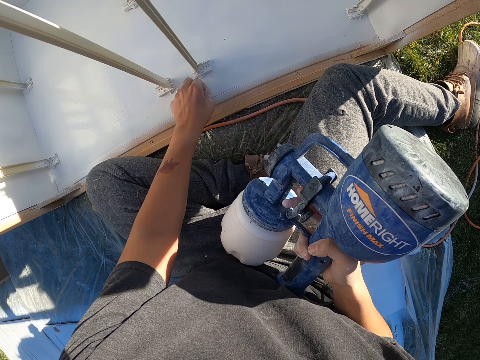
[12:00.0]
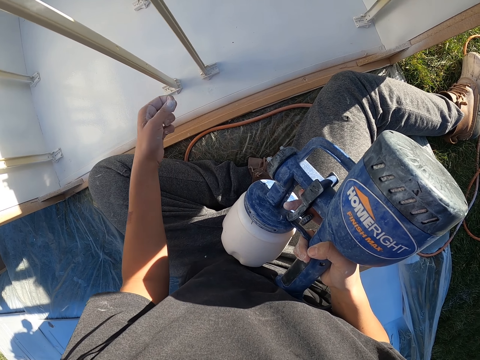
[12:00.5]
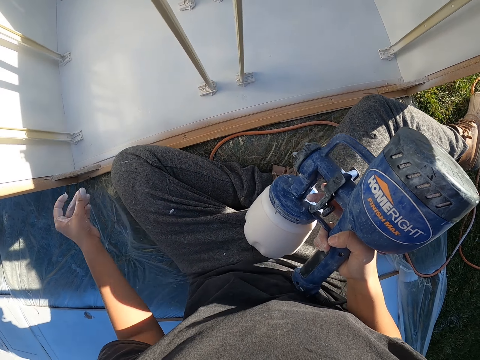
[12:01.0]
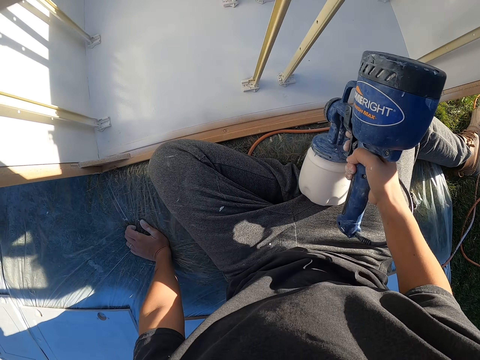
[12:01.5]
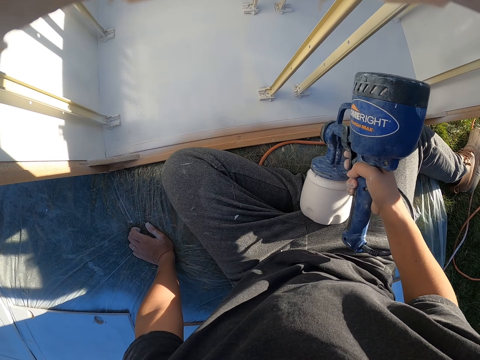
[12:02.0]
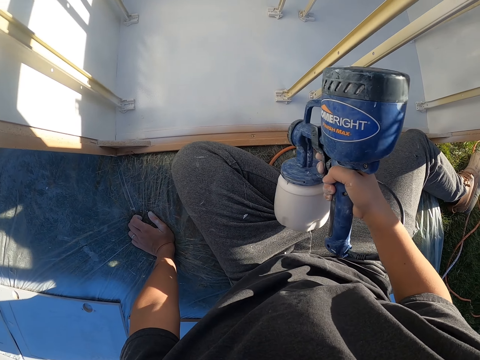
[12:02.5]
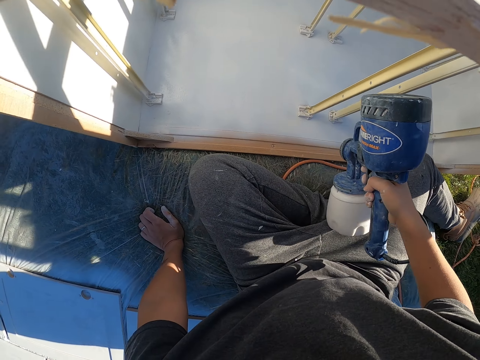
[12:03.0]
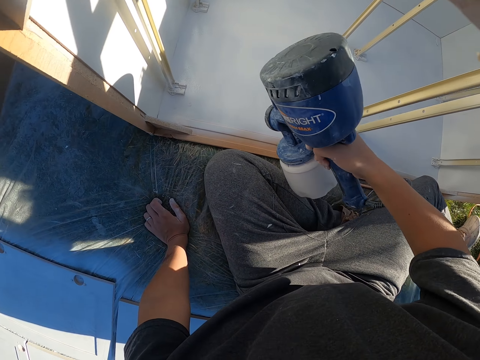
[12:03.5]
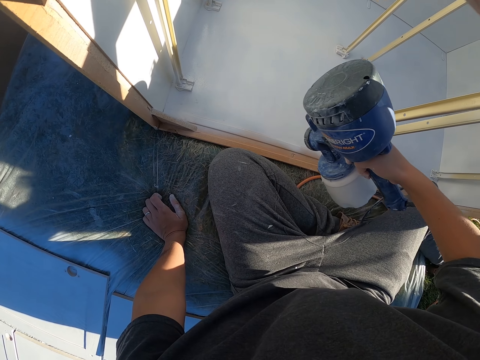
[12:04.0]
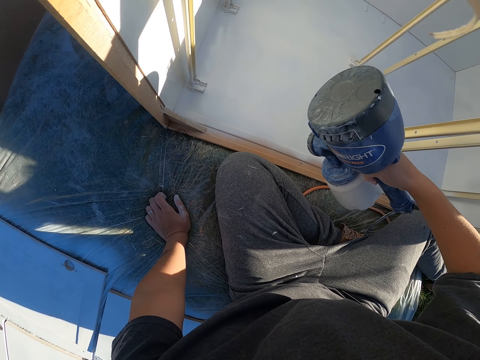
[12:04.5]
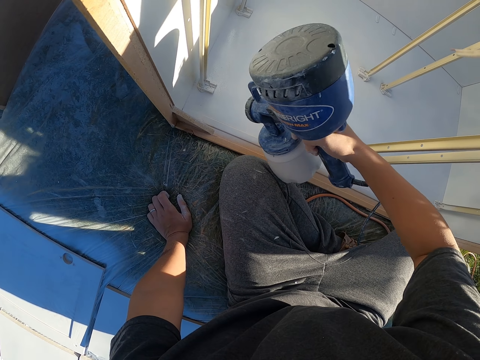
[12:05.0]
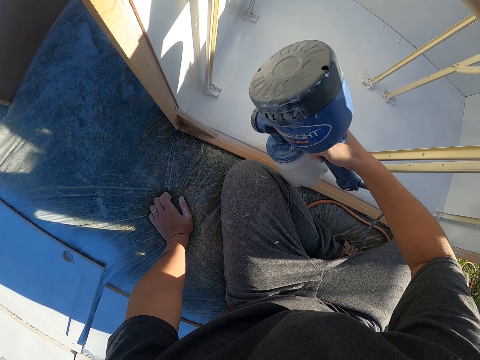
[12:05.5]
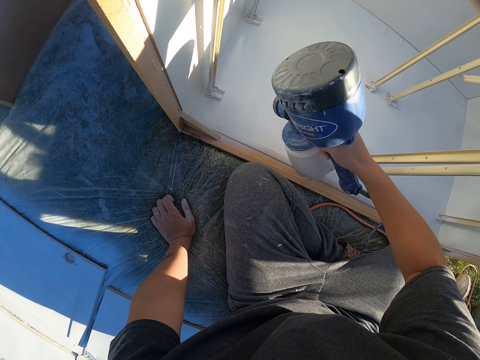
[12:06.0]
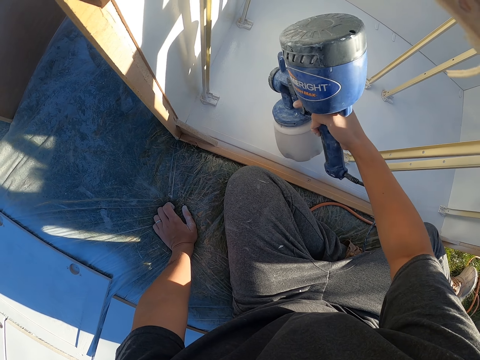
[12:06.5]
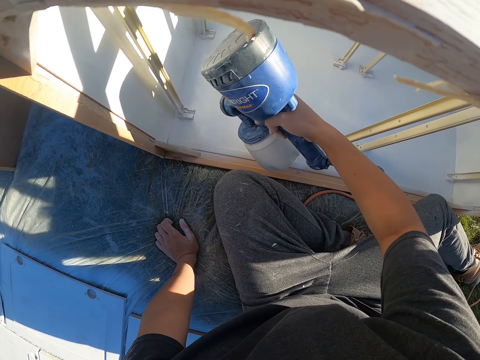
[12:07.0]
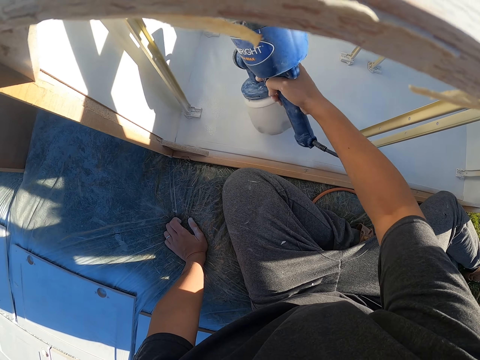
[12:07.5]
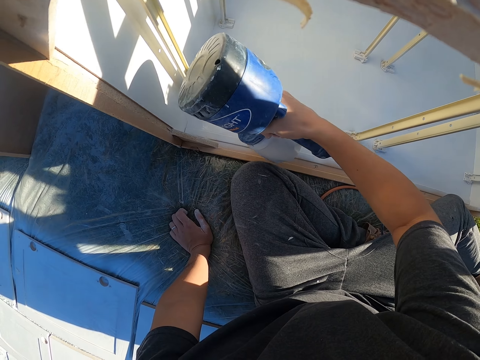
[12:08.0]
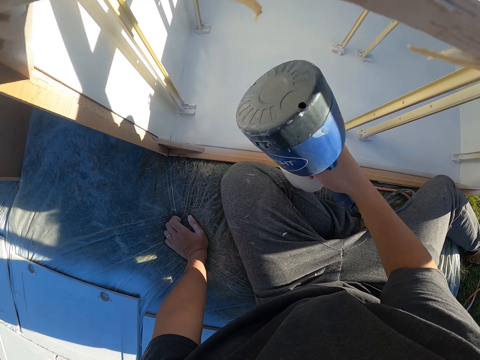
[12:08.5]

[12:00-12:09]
The camera wearer paints the wooden furniture using a HomeRight paint sprayer.

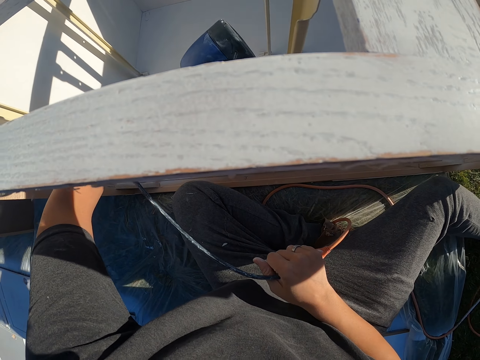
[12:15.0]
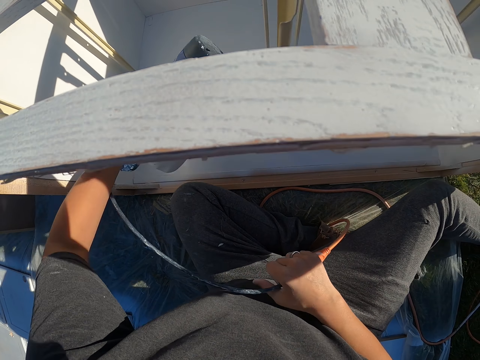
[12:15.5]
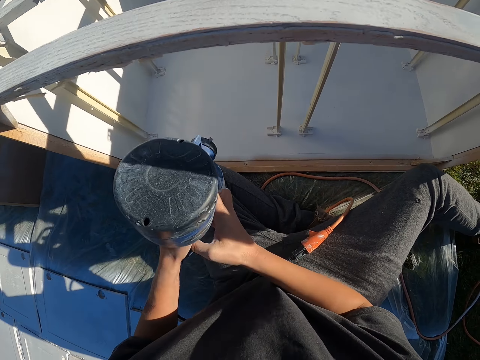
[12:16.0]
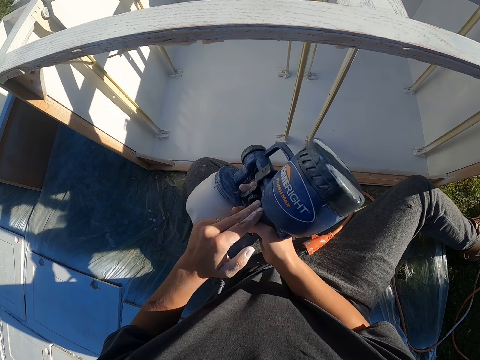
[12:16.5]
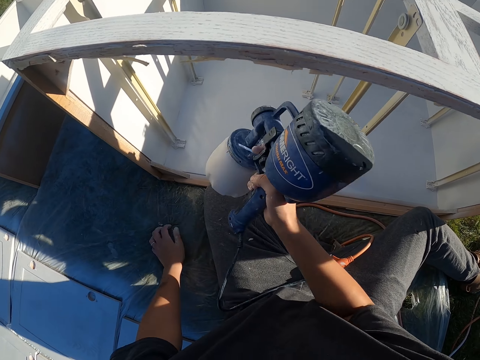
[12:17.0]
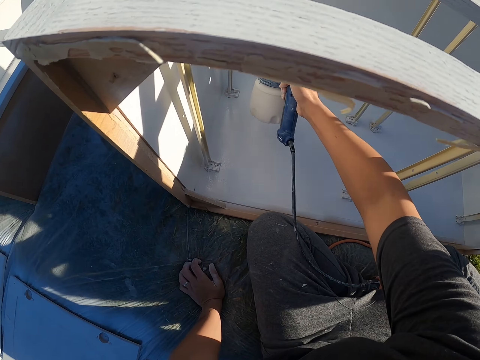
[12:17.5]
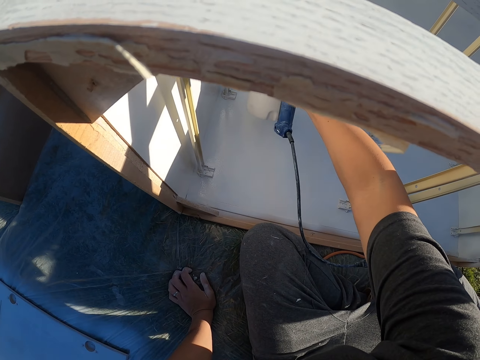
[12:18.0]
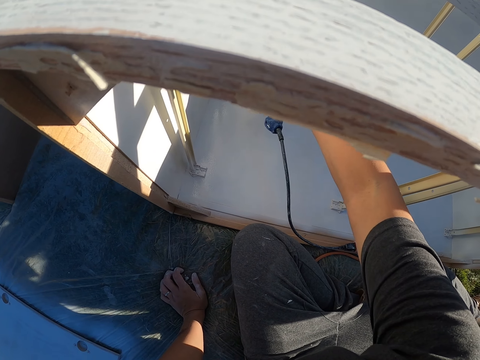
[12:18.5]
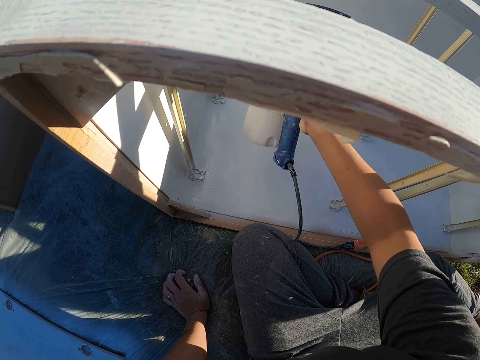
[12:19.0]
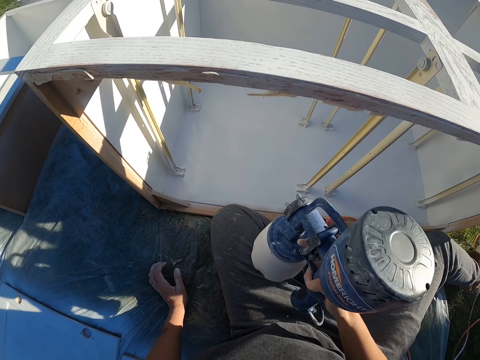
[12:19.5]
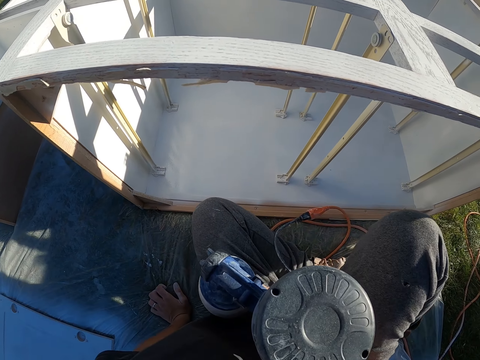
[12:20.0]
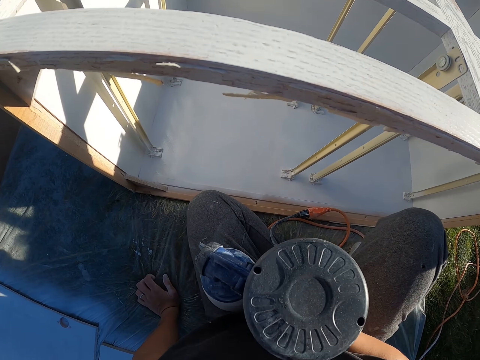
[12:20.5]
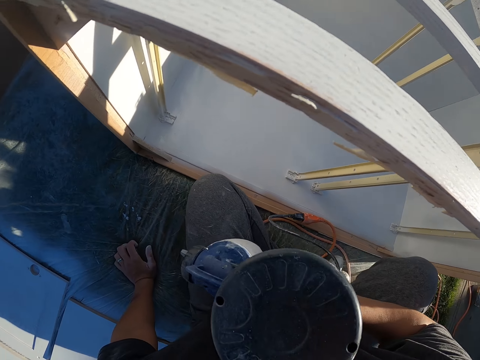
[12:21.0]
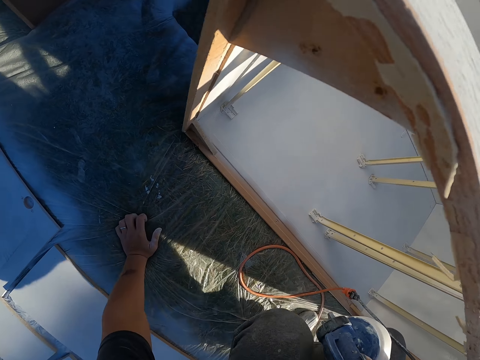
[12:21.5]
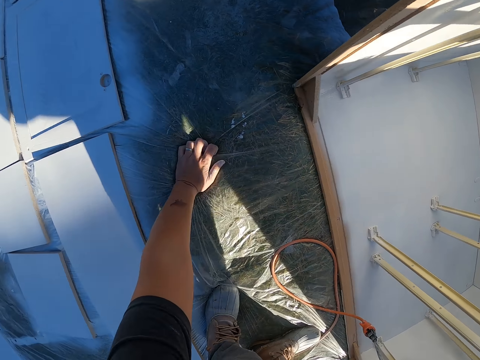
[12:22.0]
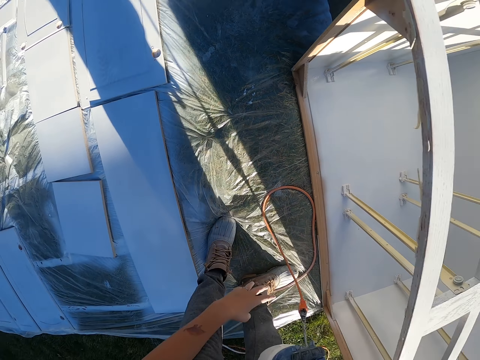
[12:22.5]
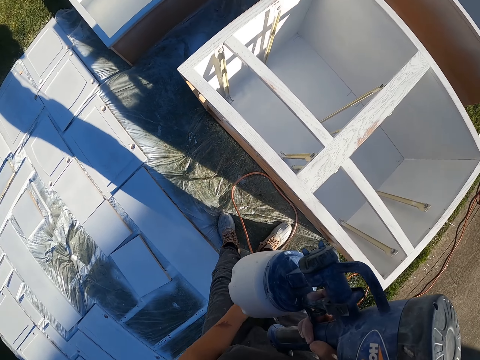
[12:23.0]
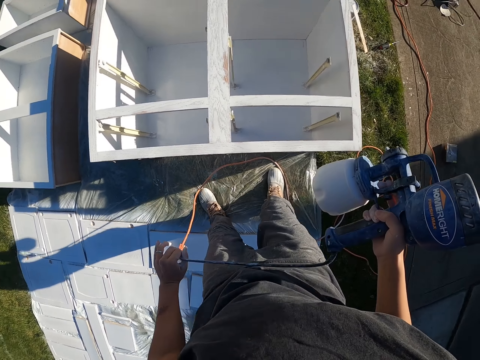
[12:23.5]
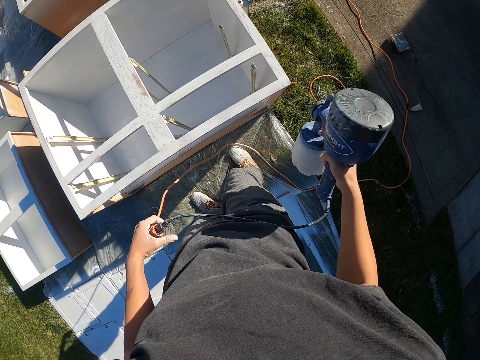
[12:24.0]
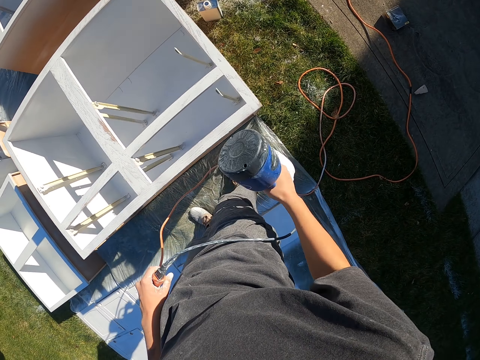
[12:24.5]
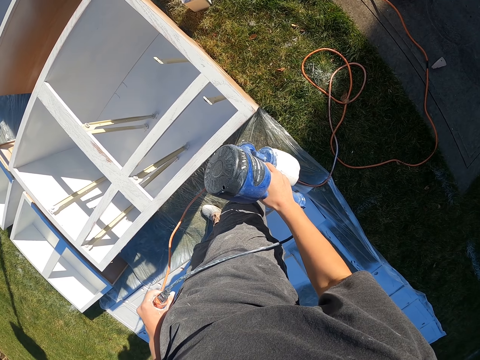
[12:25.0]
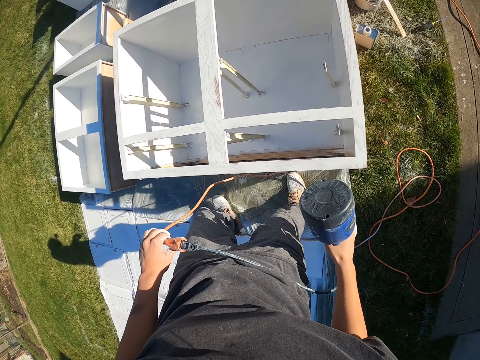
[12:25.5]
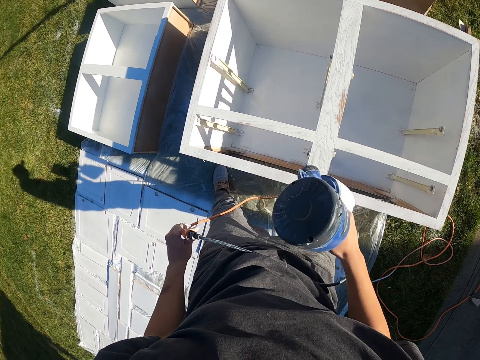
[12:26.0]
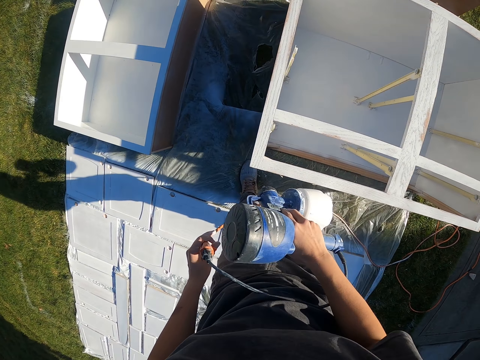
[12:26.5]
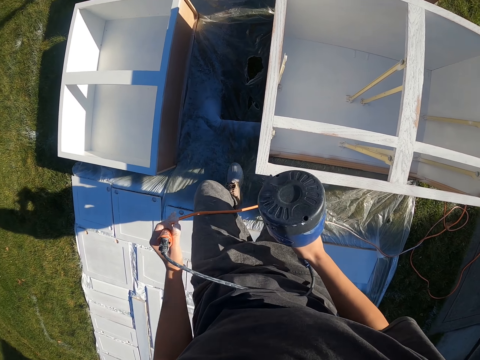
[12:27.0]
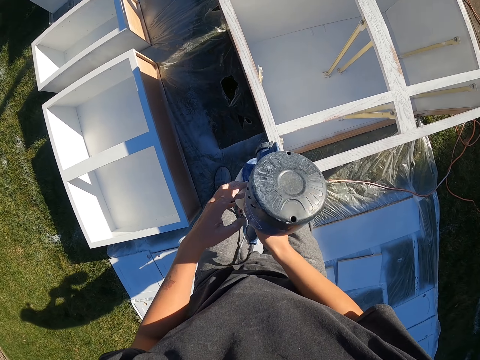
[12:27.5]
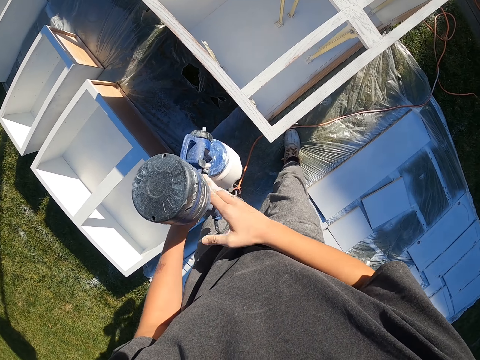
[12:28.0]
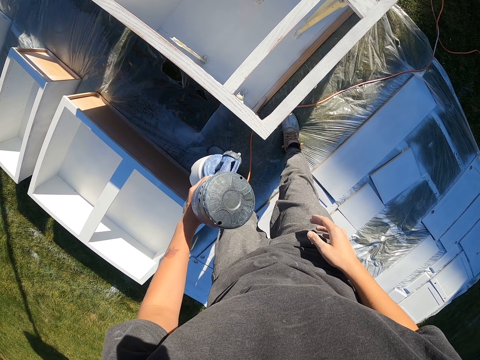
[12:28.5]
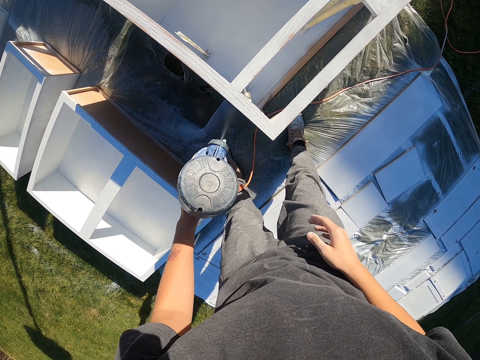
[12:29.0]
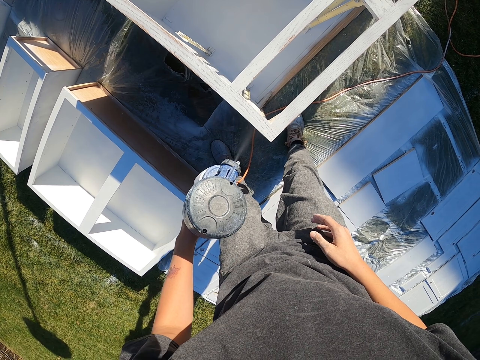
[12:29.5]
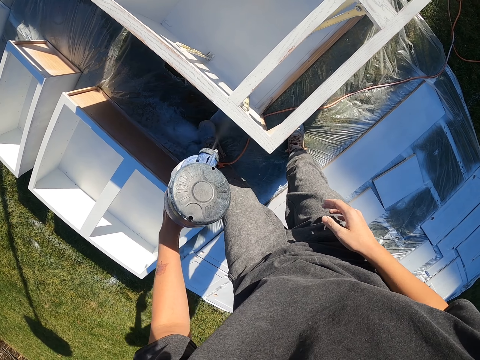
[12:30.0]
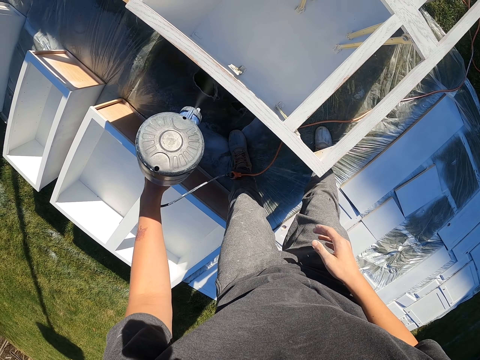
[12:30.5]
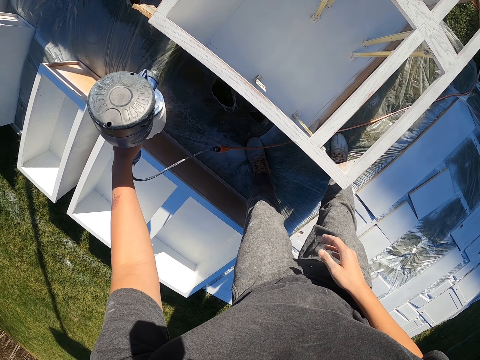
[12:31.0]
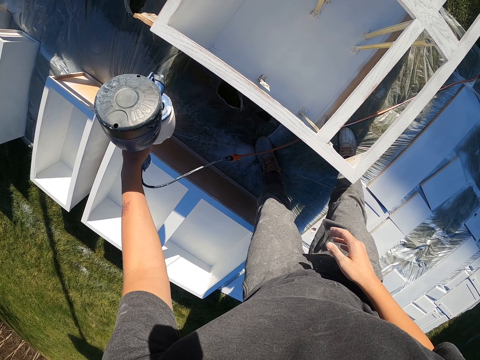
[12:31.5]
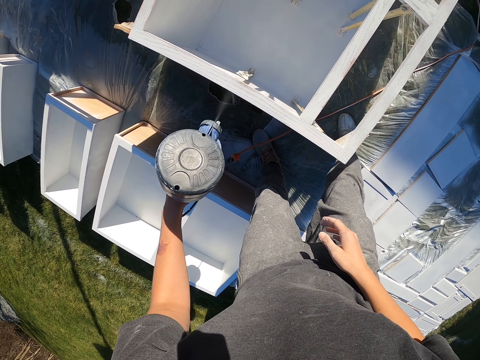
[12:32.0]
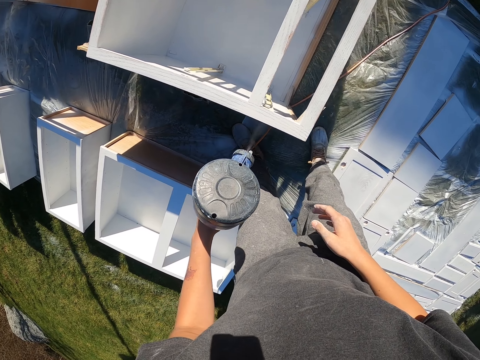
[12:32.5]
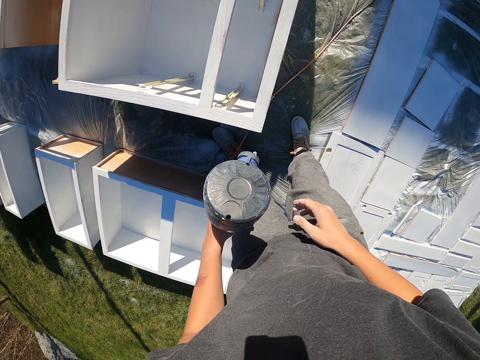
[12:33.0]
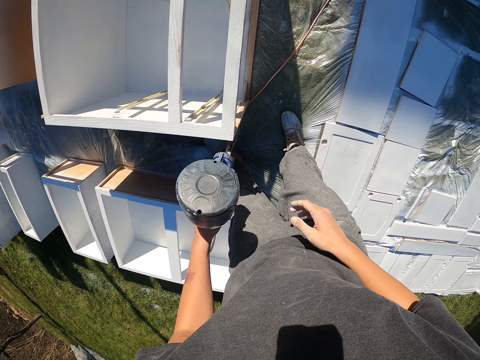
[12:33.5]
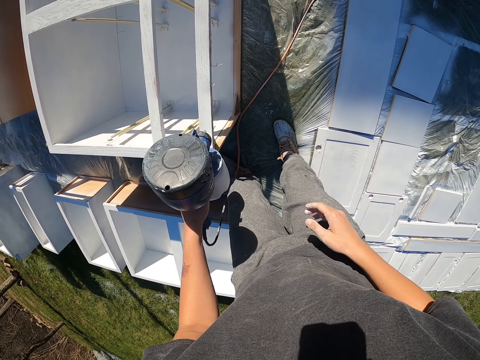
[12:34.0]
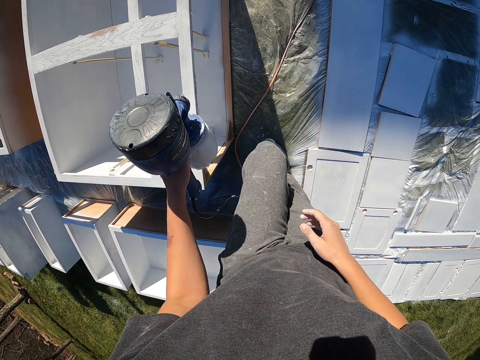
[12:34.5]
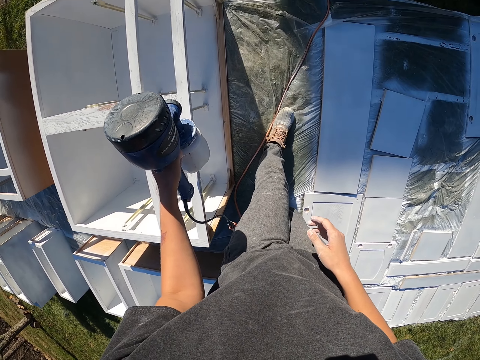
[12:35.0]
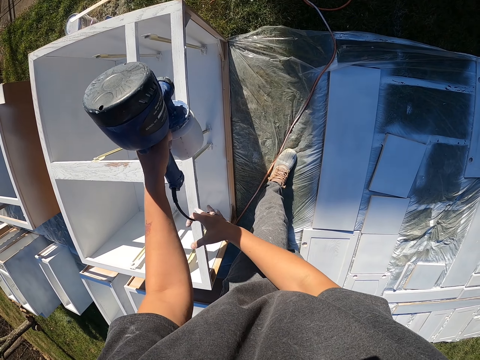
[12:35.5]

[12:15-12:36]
The camera wearer exchanges the HomeRight paint sprayer to the left hand. They hold the paint gun. They spray on the wood surface. They hold the paint gun. They stand up. They hold the cable. They spray on the wood surface. They paint the wooden furniture using the HomeRight paint sprayer.
